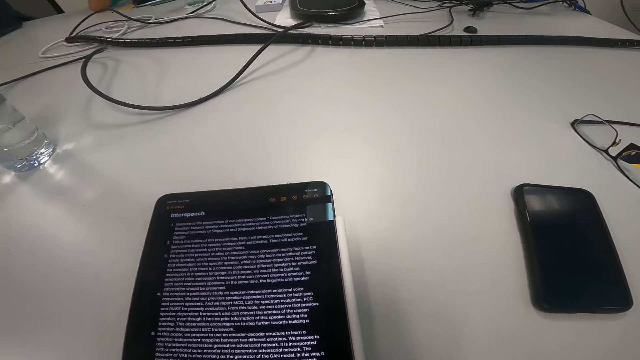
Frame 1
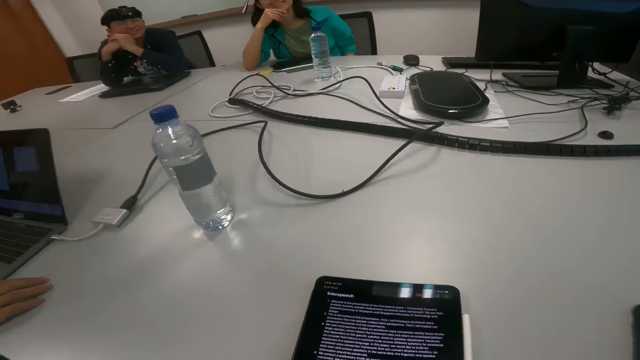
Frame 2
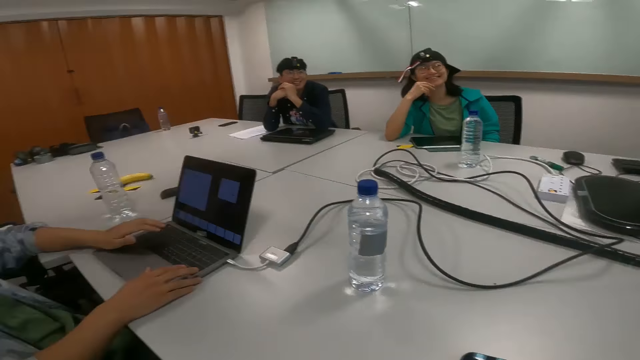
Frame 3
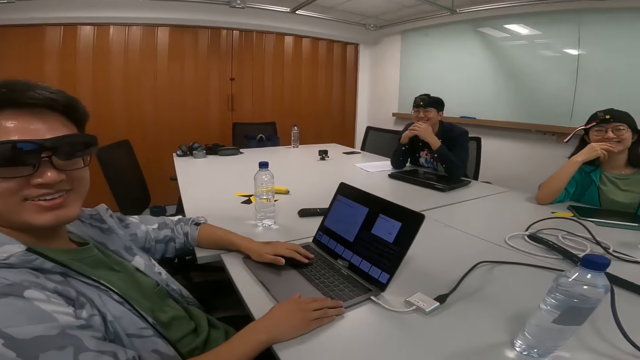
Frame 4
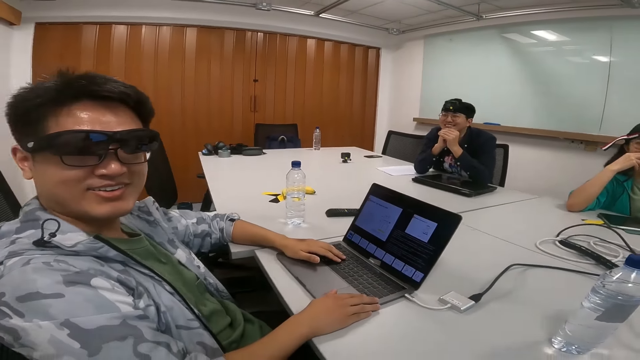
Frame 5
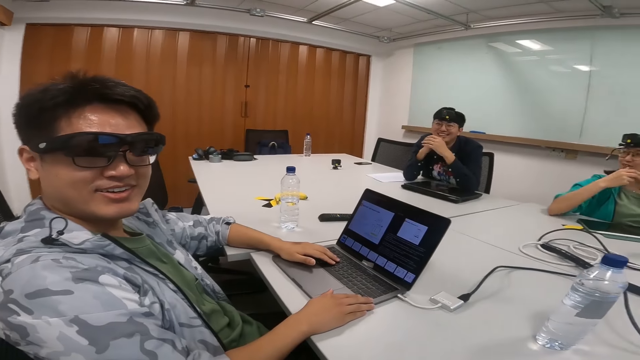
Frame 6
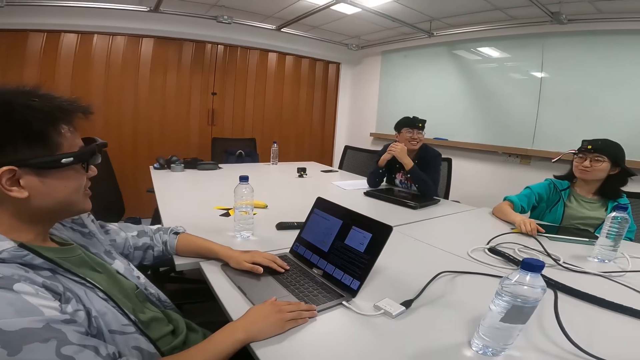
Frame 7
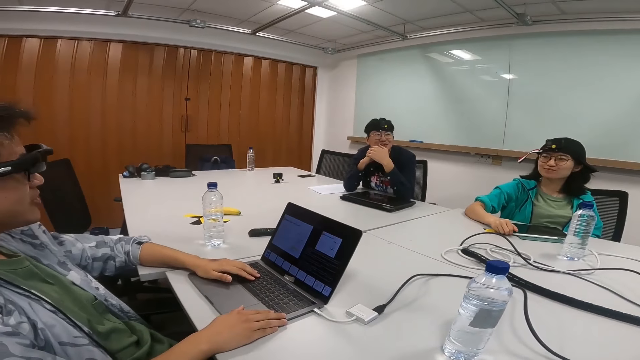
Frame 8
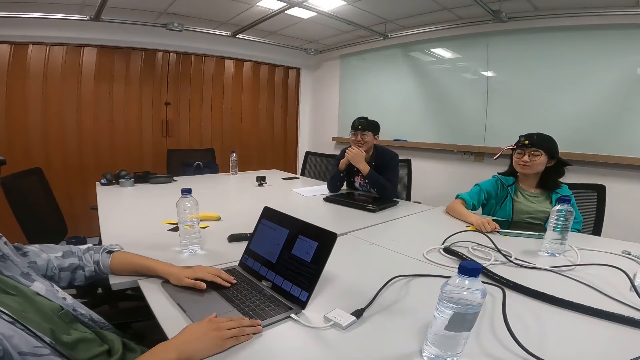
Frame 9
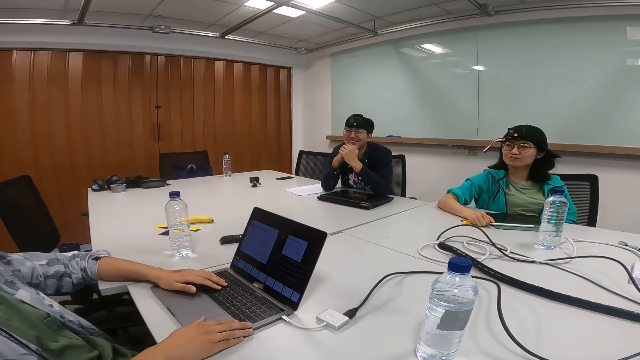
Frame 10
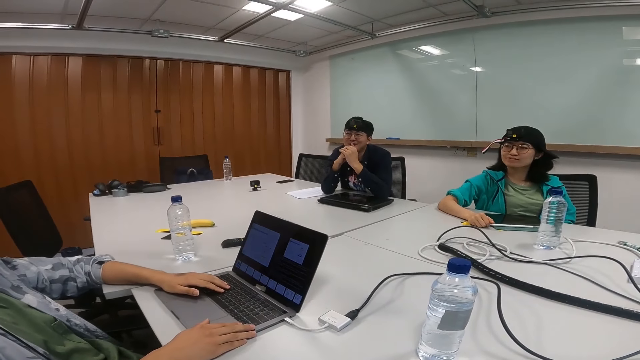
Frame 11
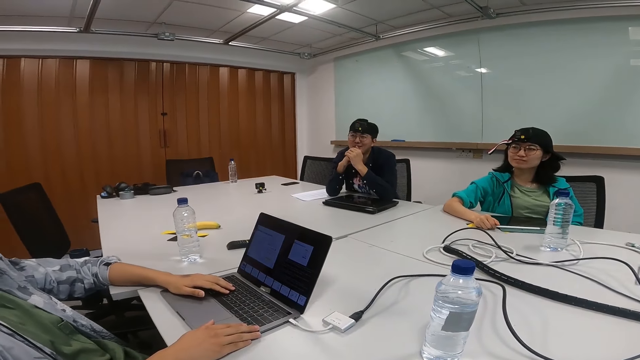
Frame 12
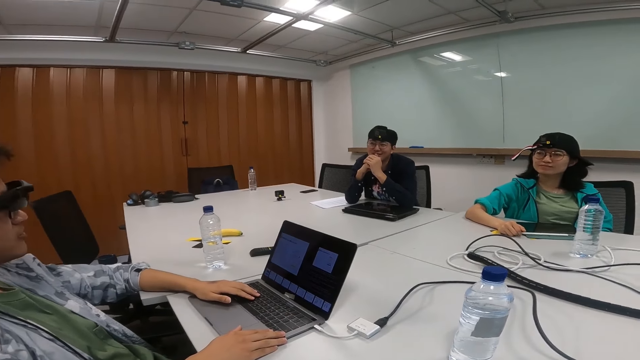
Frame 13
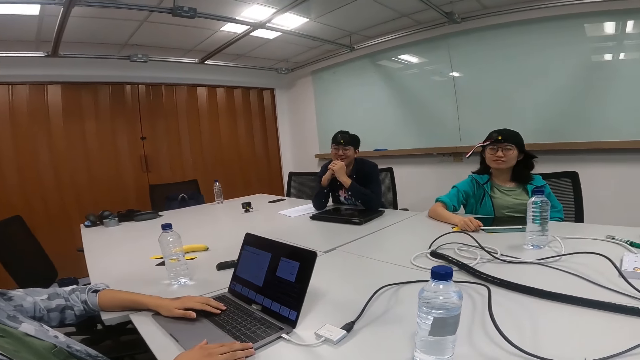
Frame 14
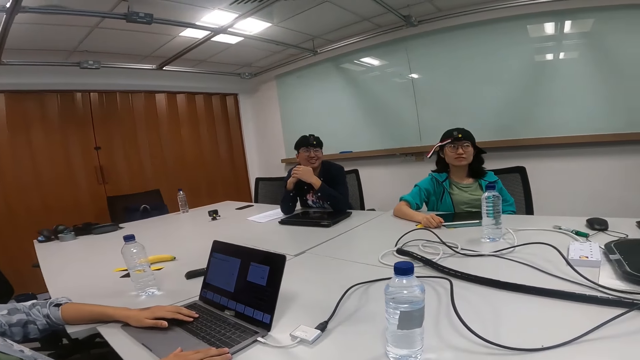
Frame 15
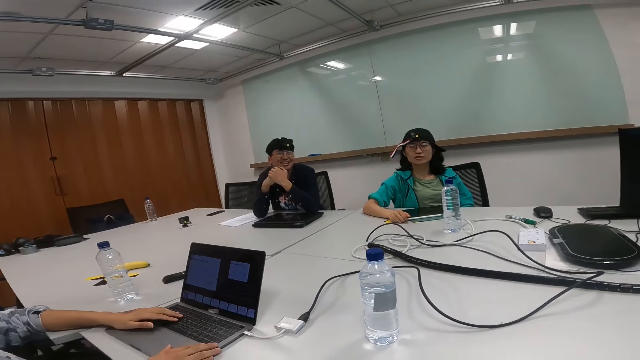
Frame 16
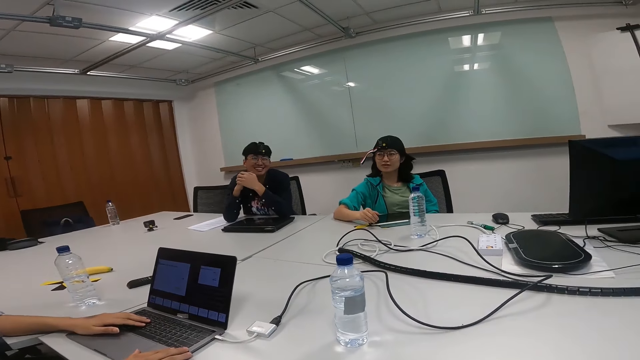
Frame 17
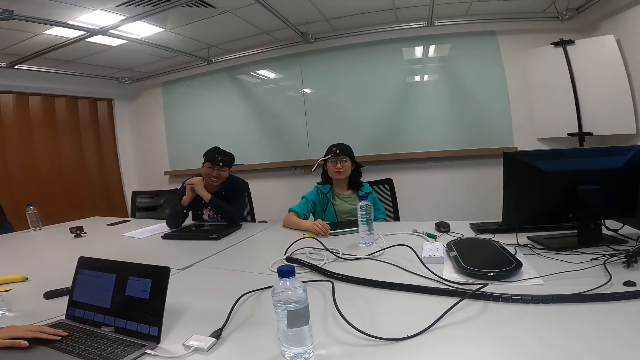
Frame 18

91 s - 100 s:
A man looks at the camera wearer. The camera wearer talks to the man. A lady puts her hand down. The man looks at the lady. Another man talks to the first man. The first man talks to the other man.

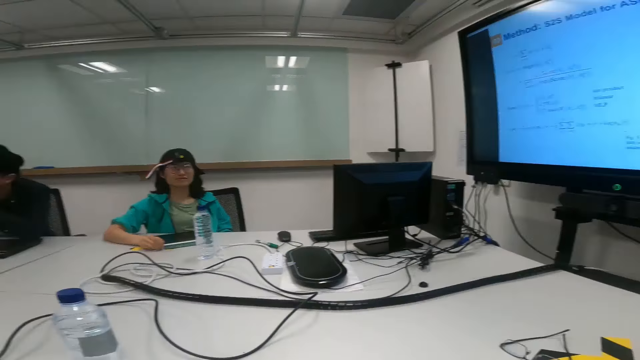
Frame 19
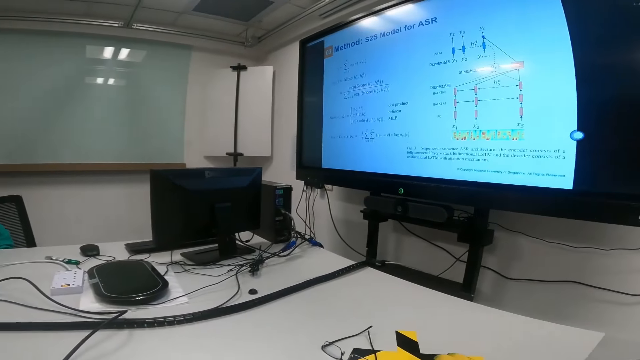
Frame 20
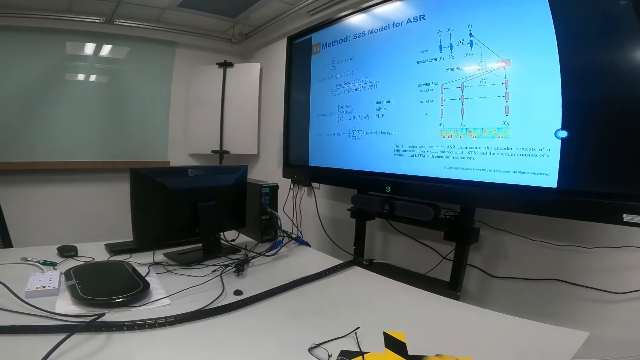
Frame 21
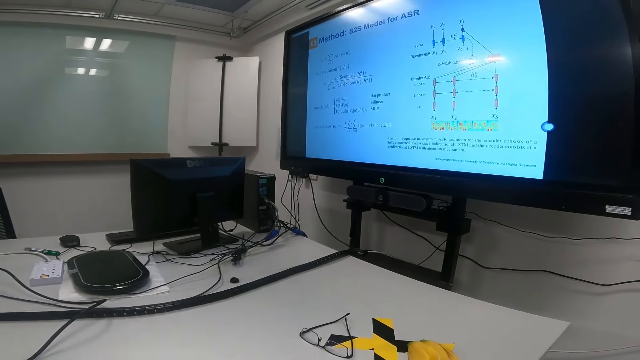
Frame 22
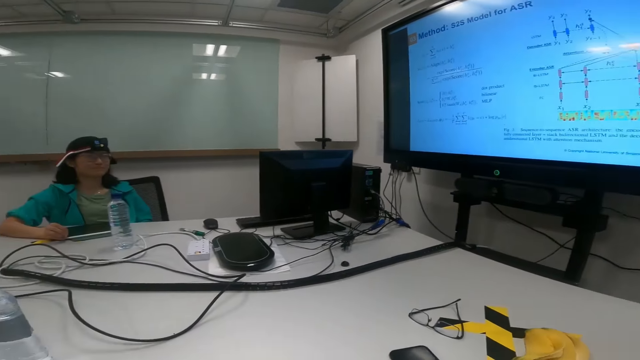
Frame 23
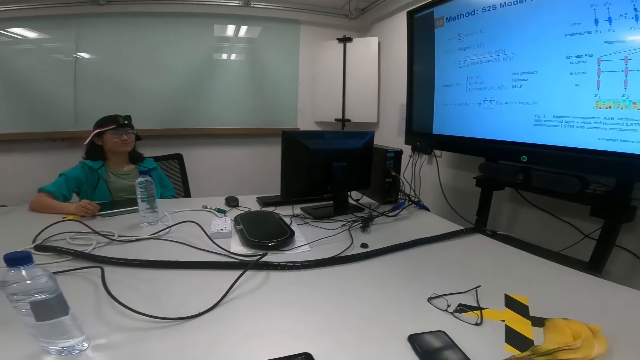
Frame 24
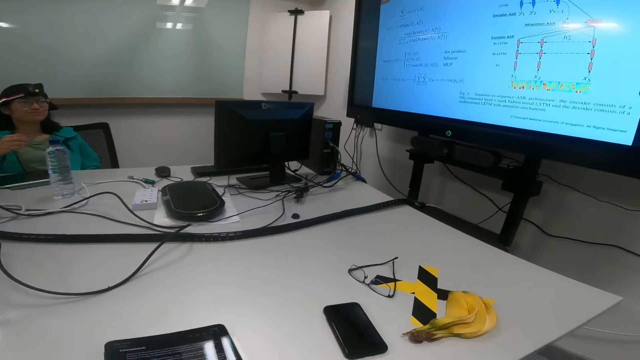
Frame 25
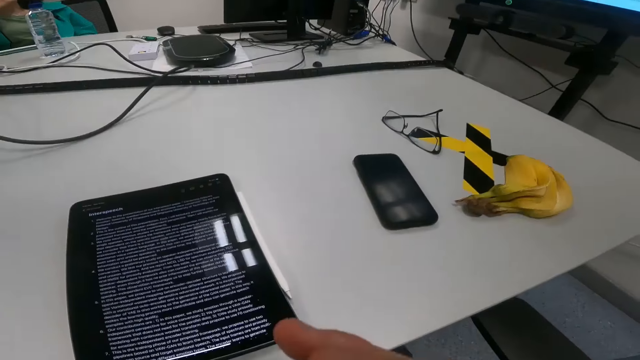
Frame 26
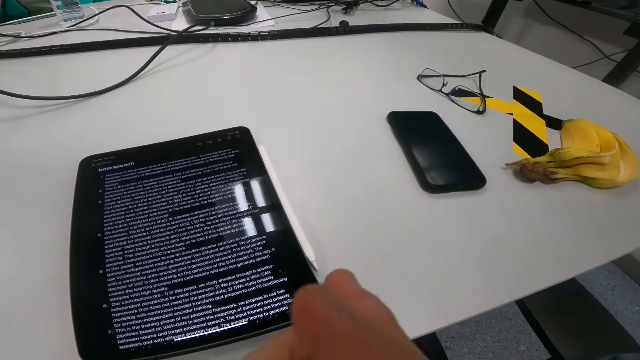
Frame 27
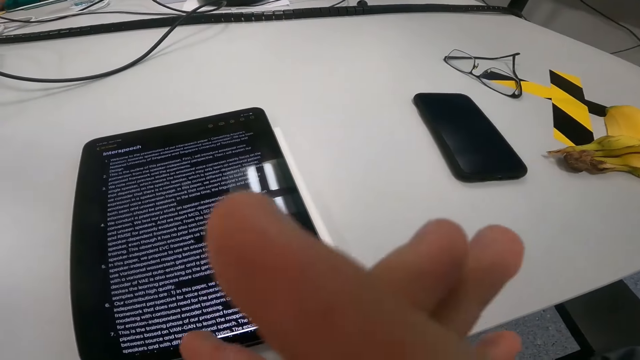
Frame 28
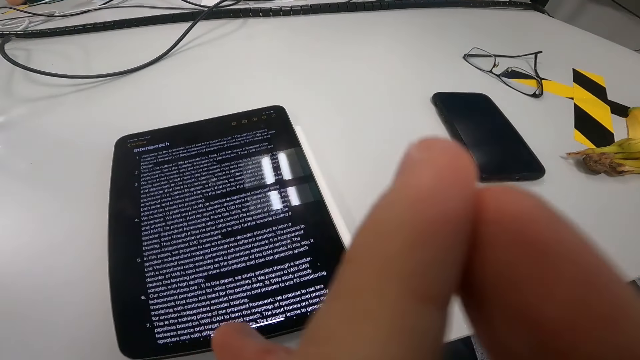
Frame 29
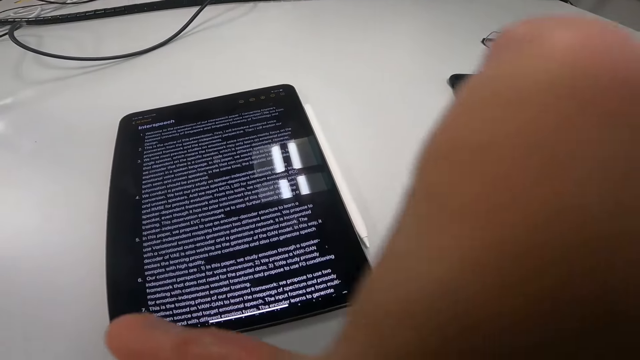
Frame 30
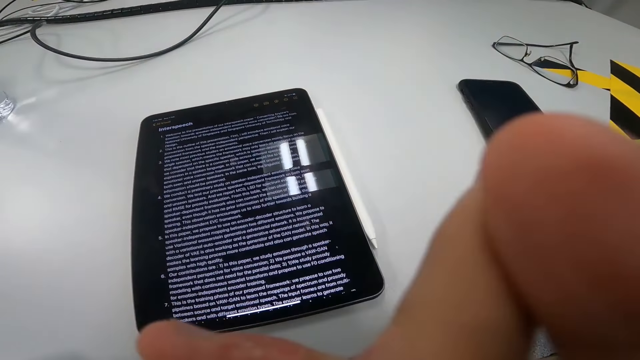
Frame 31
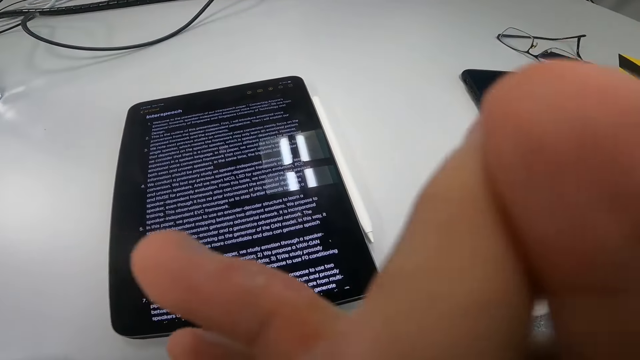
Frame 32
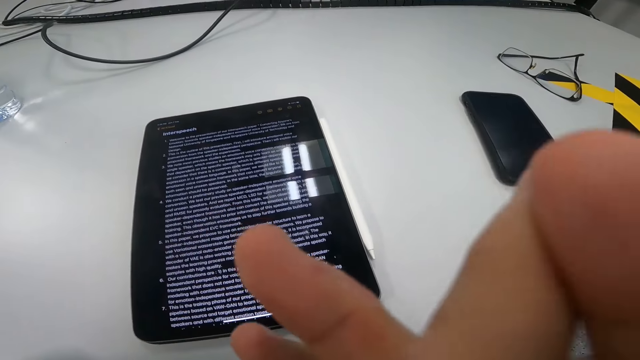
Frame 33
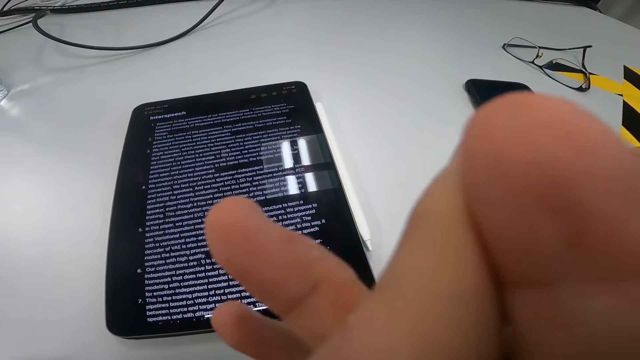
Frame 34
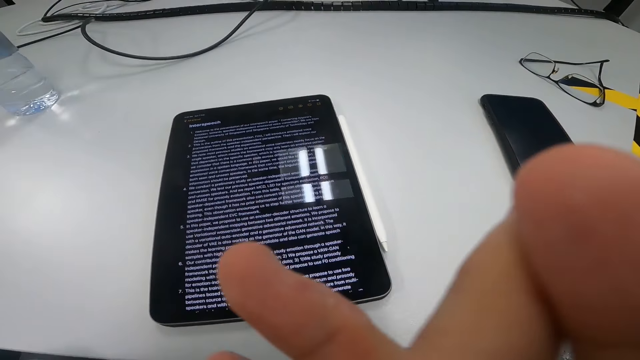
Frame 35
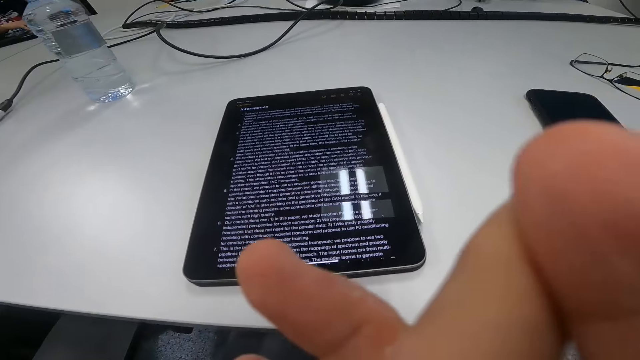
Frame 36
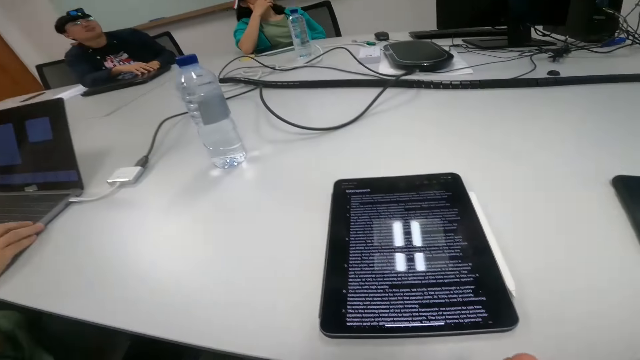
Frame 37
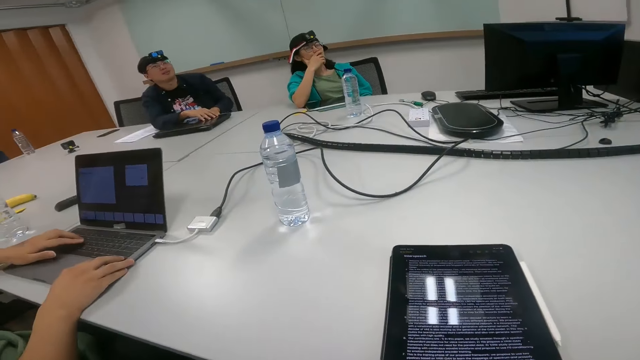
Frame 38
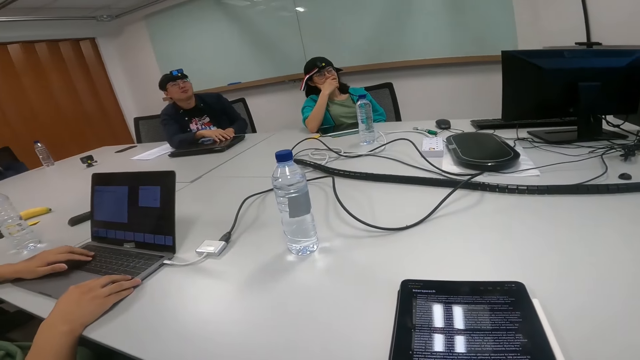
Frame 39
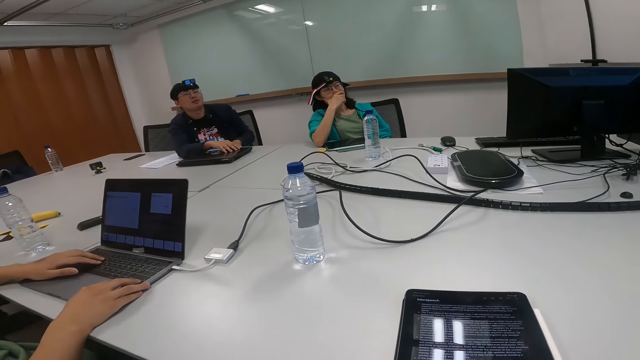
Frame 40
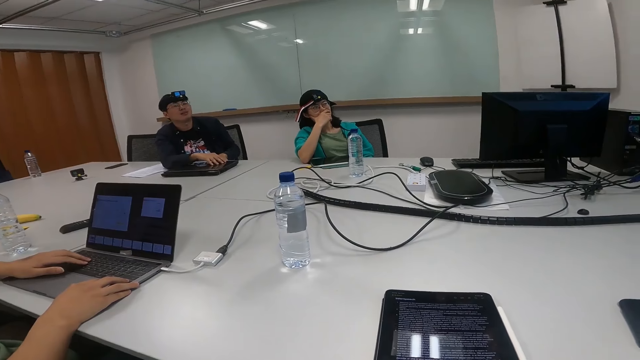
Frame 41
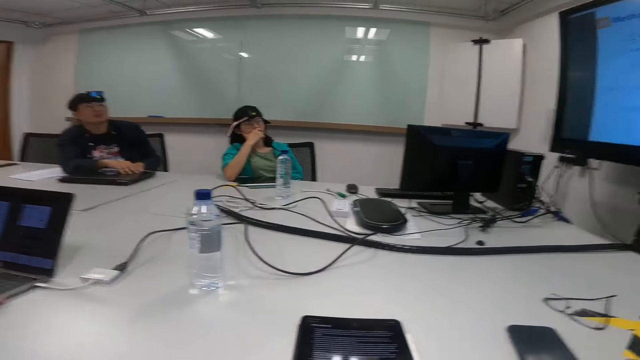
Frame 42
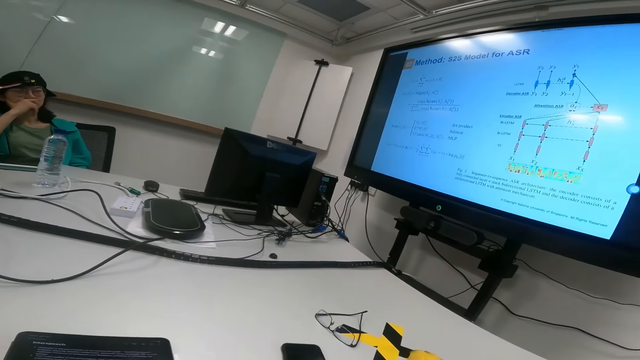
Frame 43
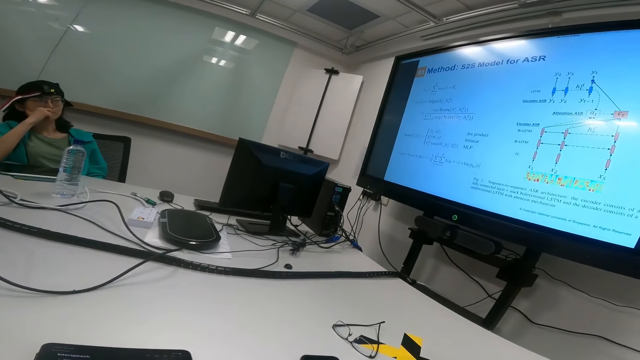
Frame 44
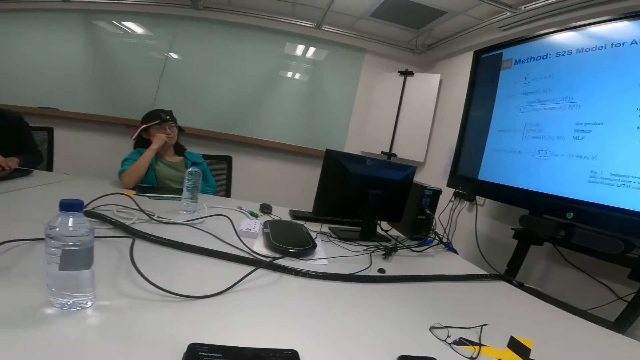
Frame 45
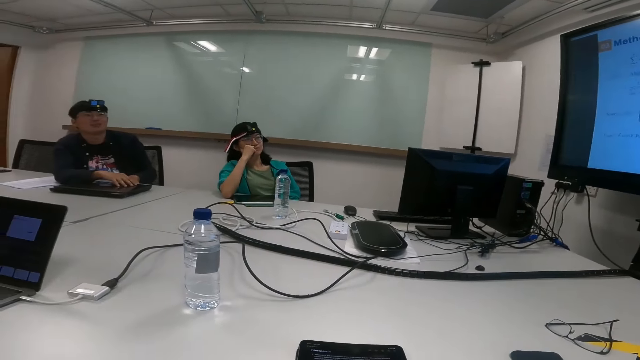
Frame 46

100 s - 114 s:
The camera wearer looks at the screen. He reads on the tablet. He touches his fingers. He moves the hands. A man talks to the camera wearer. The man types on the laptop. The camera wearer looks at the screen.
